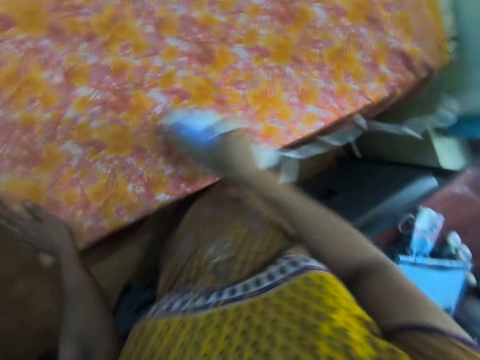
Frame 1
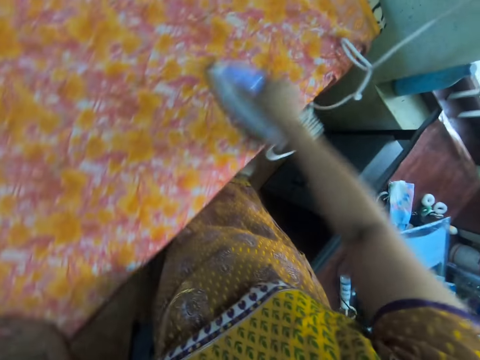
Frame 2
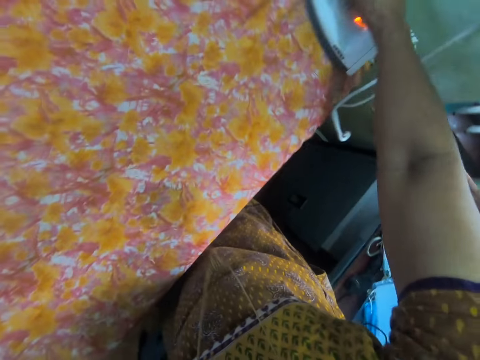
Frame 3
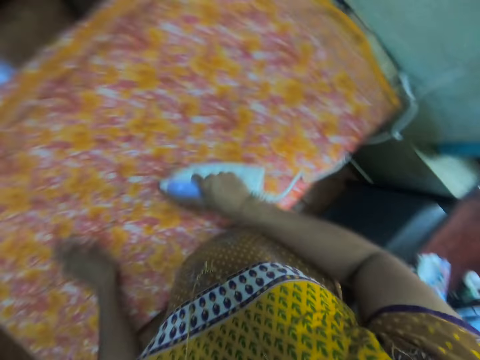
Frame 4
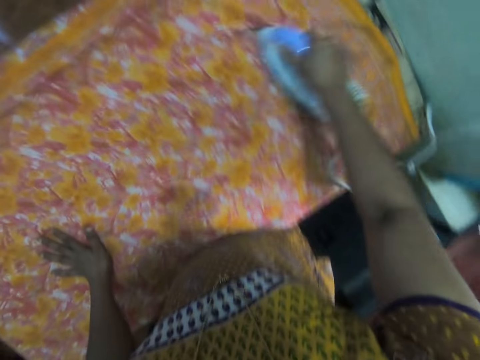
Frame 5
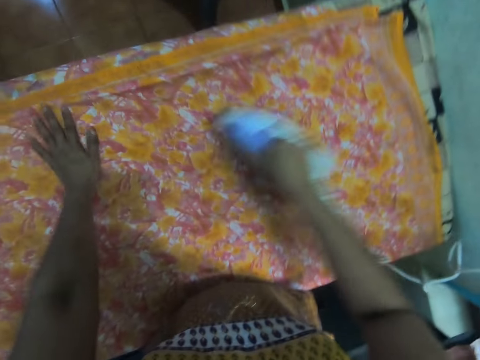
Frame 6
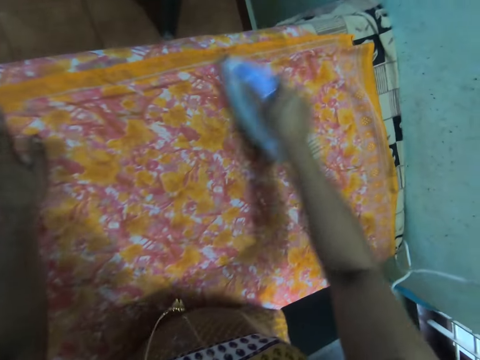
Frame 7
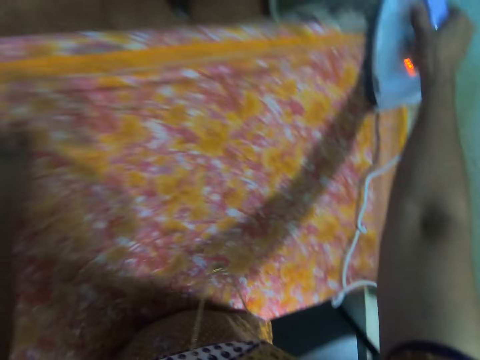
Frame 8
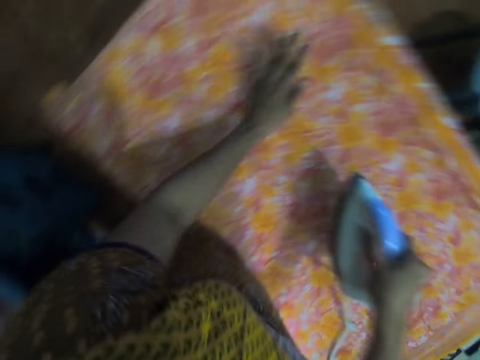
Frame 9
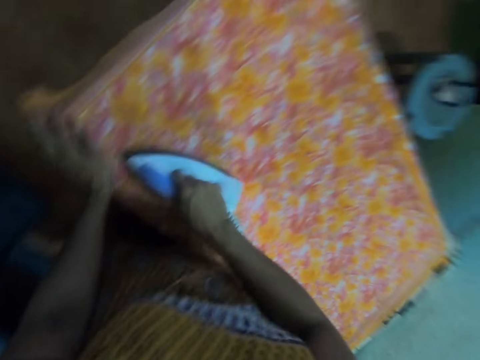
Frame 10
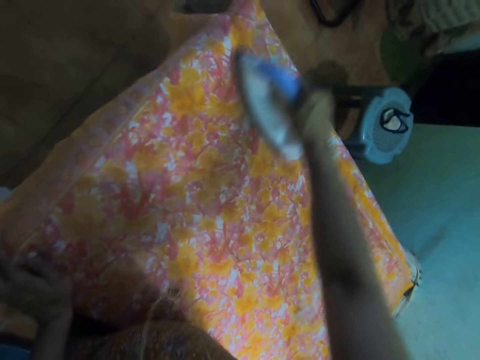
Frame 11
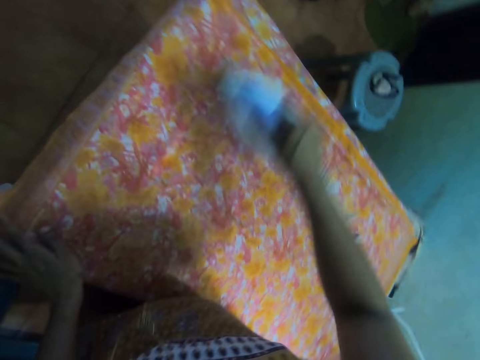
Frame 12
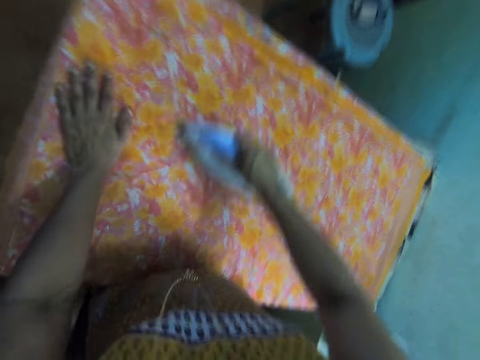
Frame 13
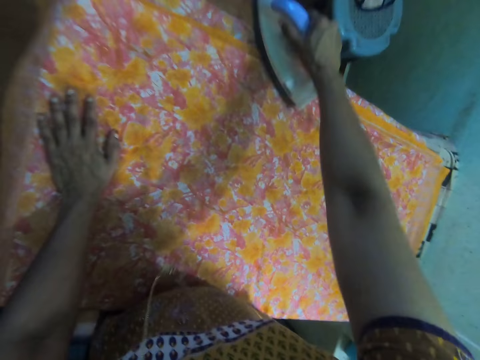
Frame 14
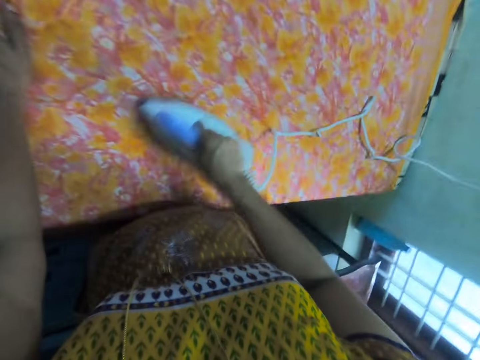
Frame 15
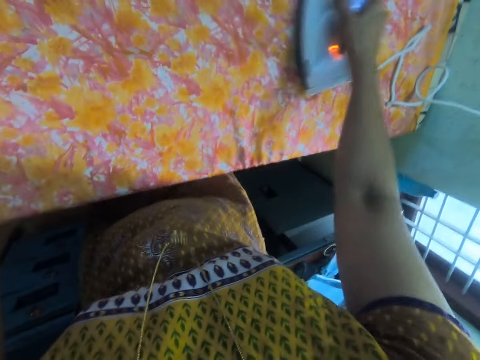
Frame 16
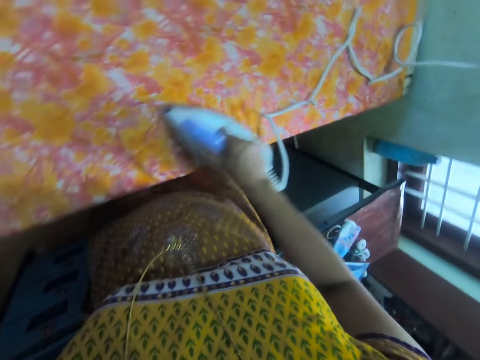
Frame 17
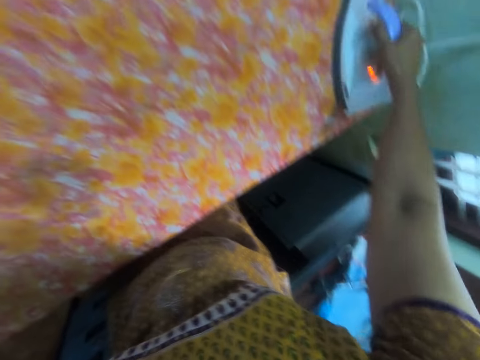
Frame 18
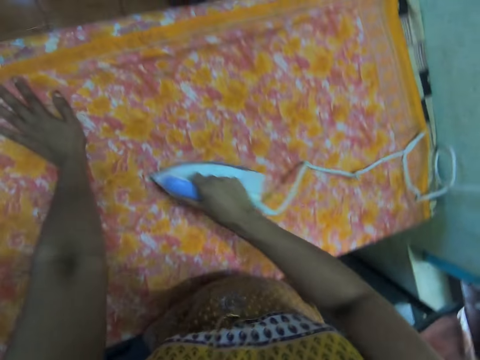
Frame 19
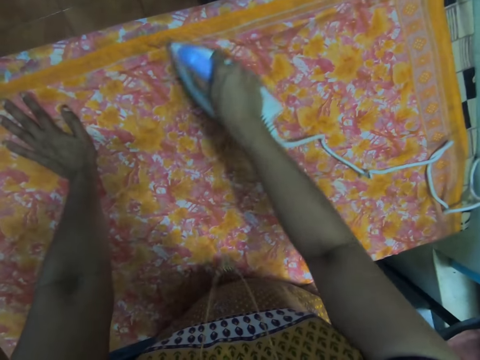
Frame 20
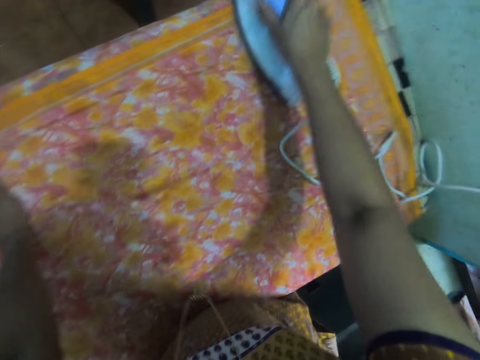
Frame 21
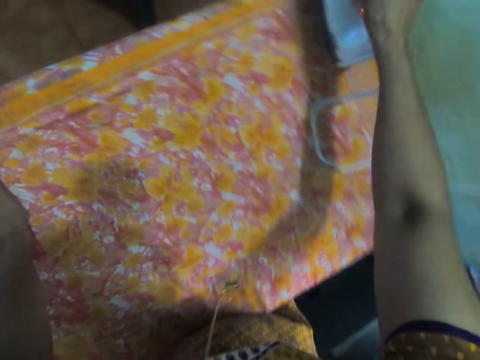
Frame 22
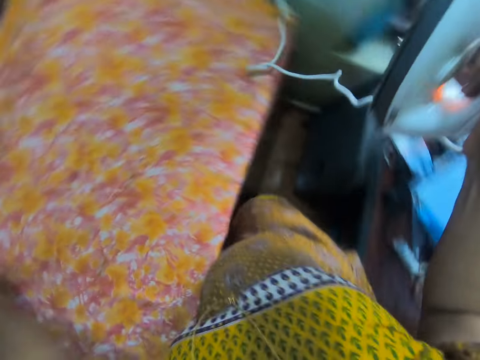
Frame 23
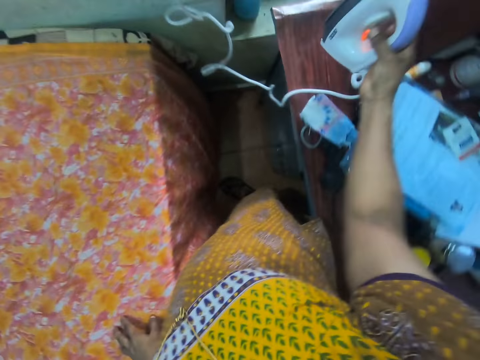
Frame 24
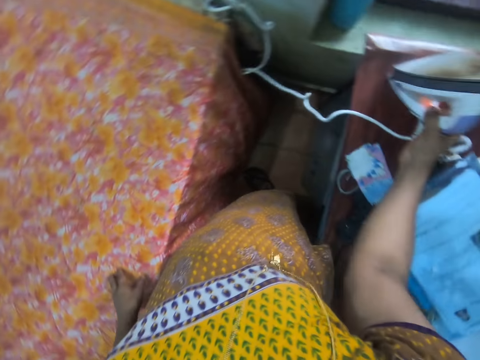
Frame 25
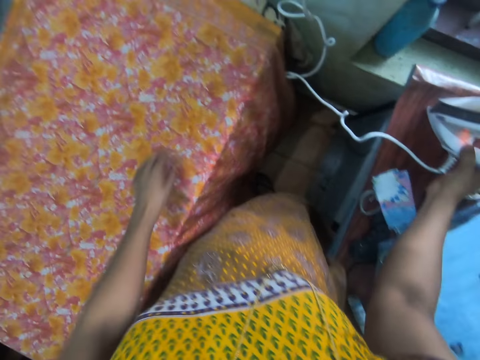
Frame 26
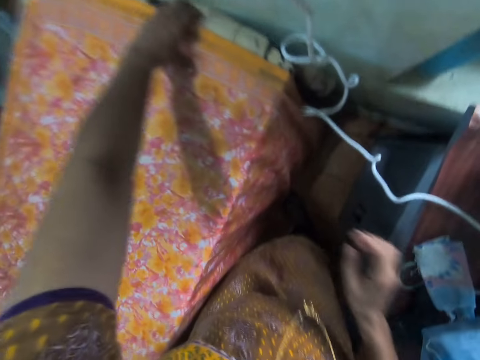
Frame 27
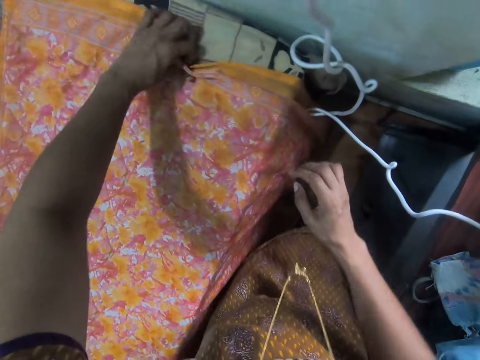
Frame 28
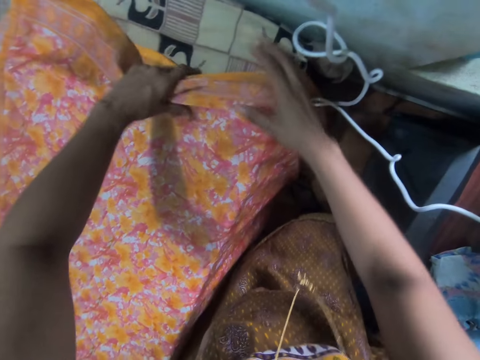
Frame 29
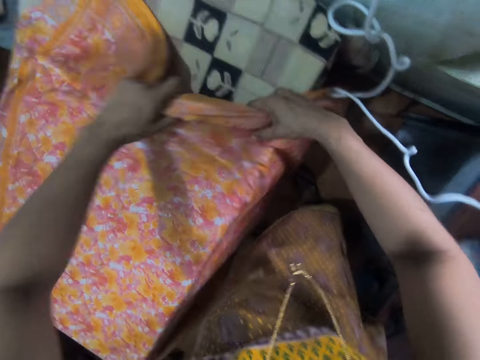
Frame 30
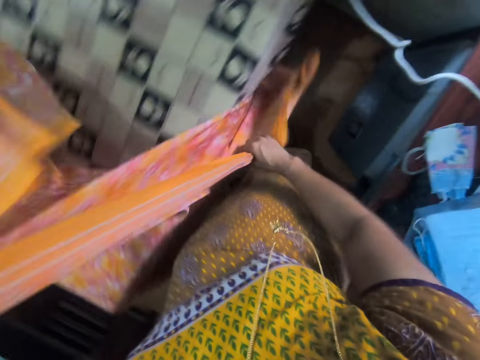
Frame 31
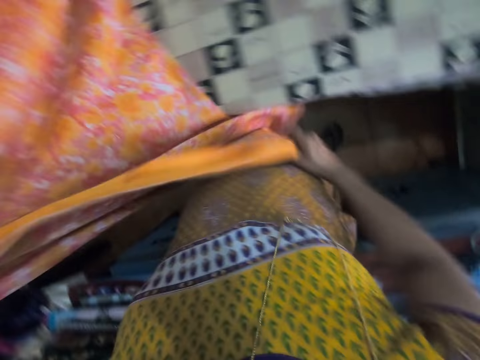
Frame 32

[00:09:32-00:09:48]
The camera wearer irons the fabric on an iron table with the electric iron box. They place the iron box aside on a table with the right hand. They pick the fabric from the iron table.

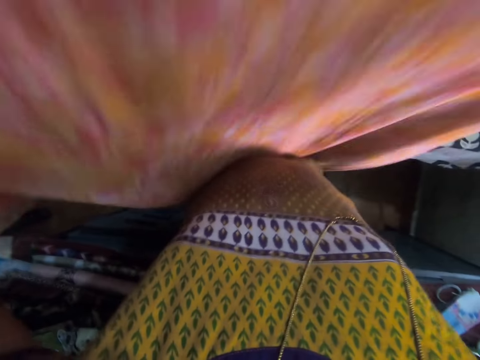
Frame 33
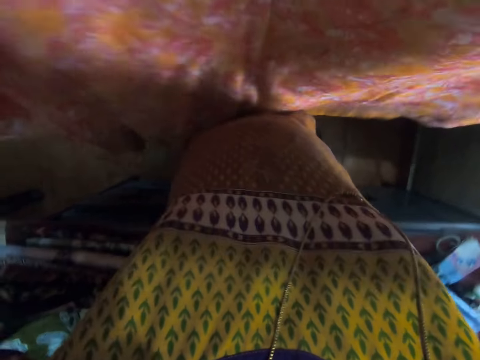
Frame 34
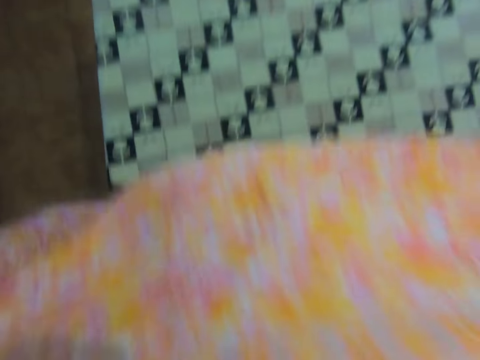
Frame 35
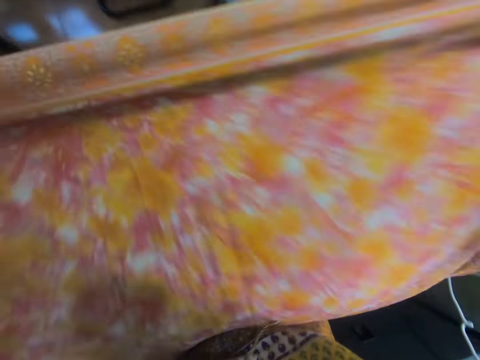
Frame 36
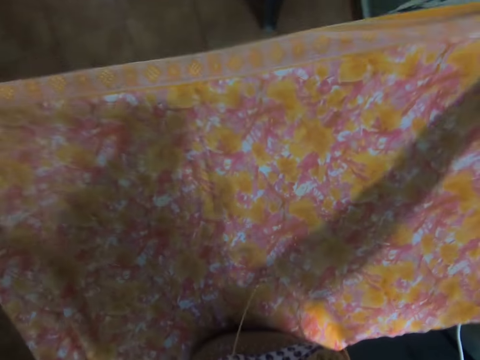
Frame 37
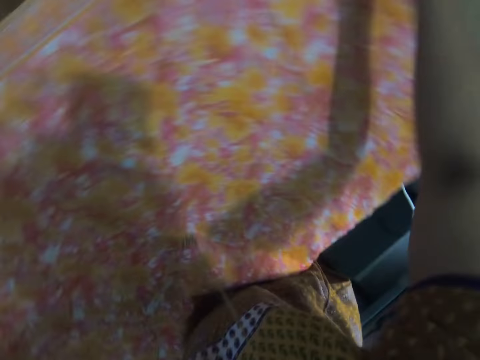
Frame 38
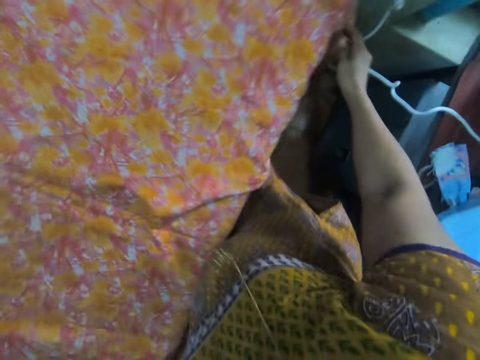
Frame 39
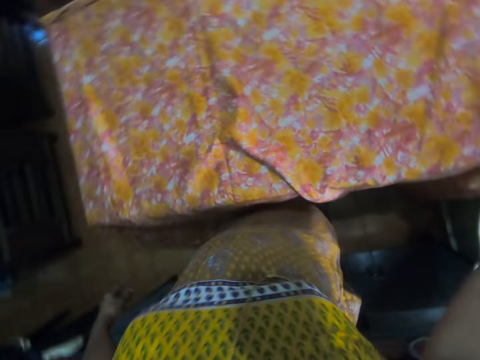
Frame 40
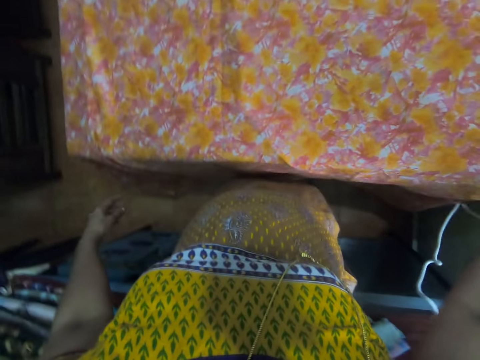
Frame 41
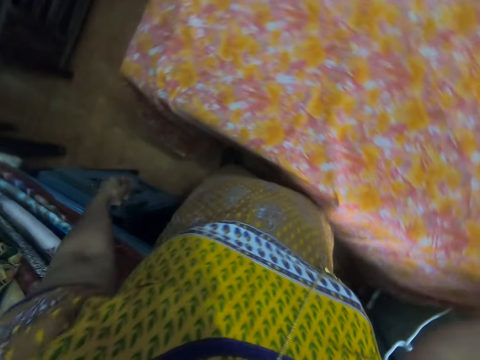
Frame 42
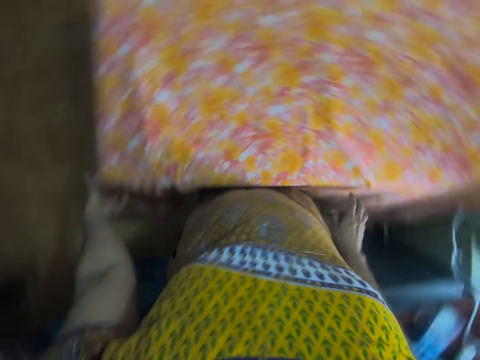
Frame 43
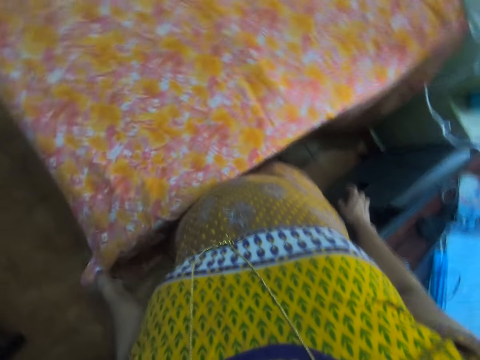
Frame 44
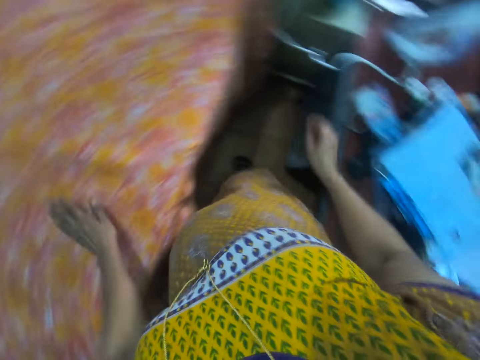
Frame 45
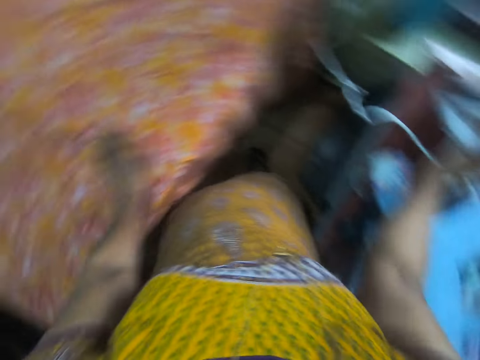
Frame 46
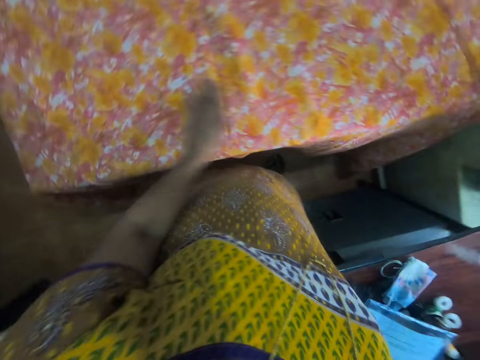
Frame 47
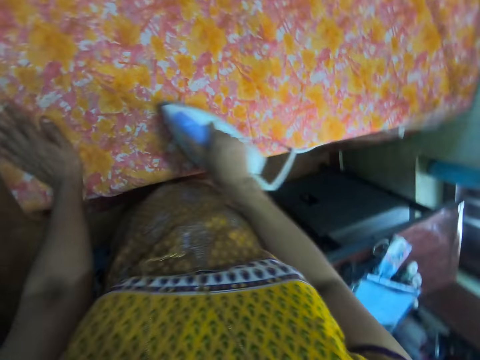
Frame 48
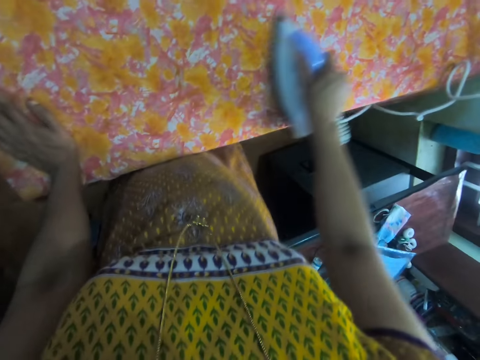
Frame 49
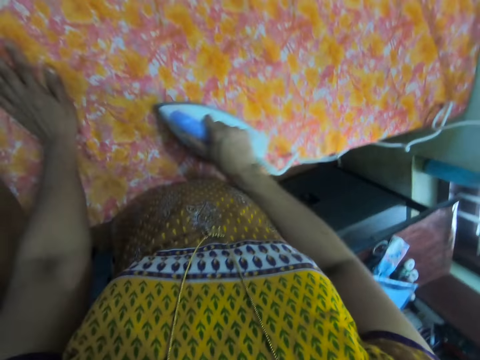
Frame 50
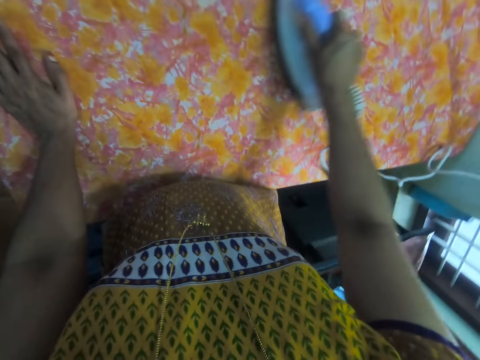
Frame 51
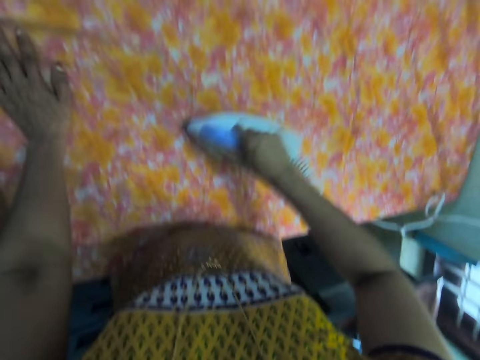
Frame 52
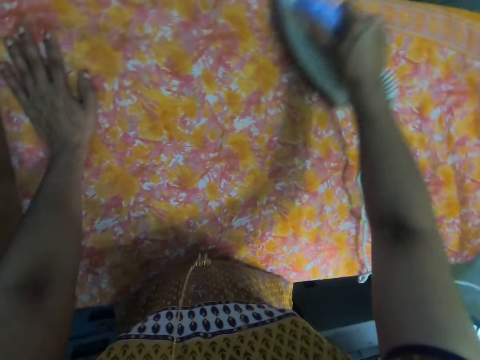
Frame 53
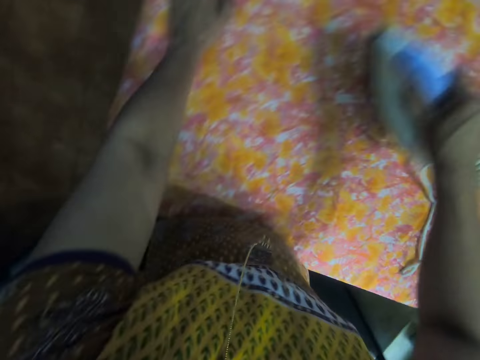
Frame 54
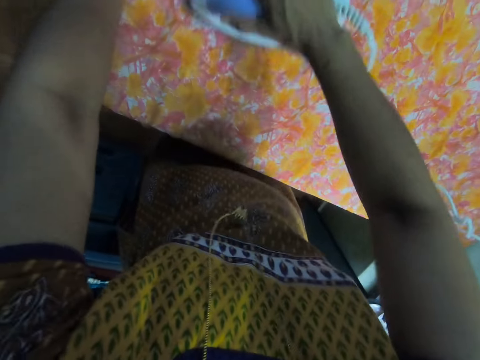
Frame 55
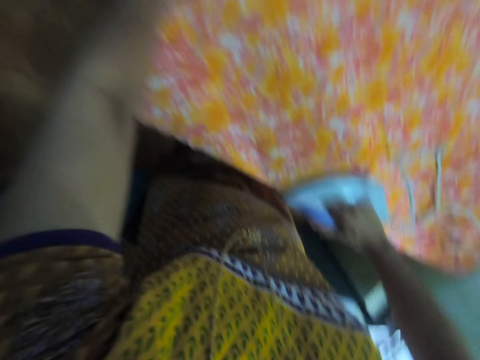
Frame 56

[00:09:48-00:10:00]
The camera wearer spreads a fabric on an iron table. They adjust the fabric on the iron table. They pick an iron box from a table with the right hand and iron the fabric on the iron table with the iron box.
